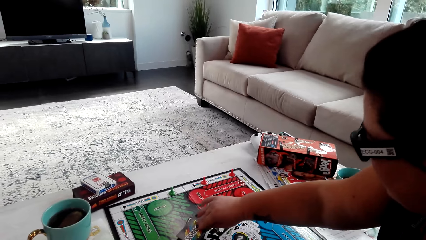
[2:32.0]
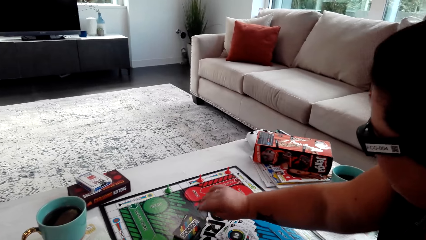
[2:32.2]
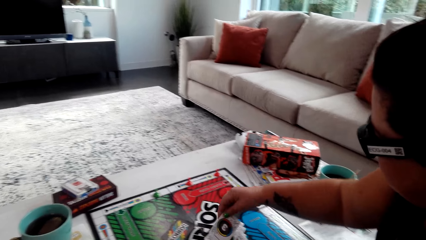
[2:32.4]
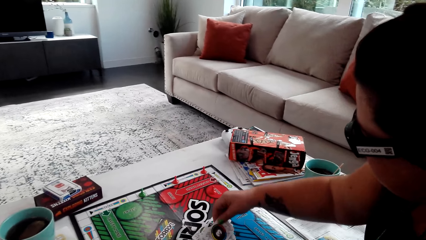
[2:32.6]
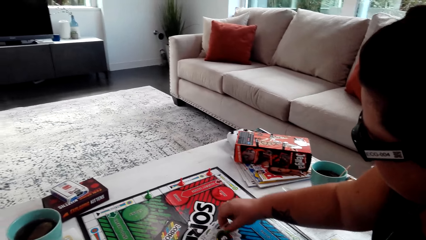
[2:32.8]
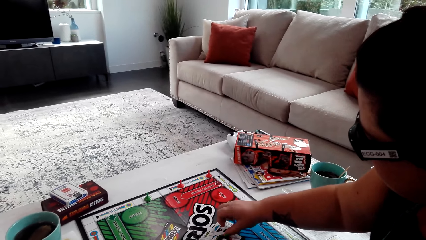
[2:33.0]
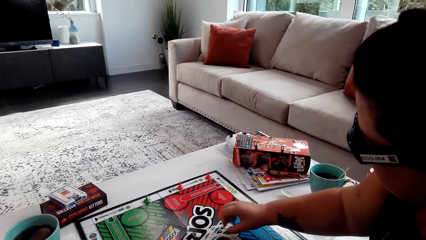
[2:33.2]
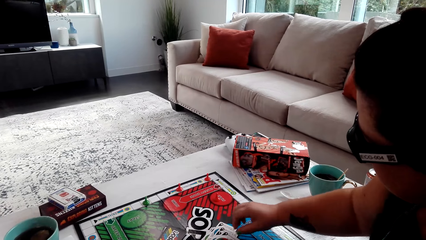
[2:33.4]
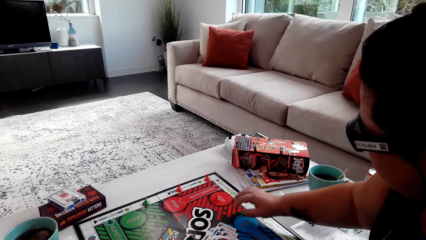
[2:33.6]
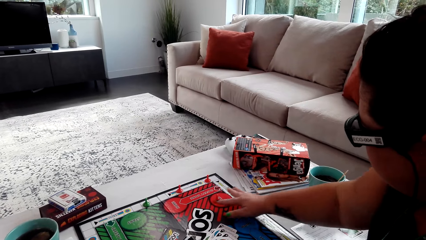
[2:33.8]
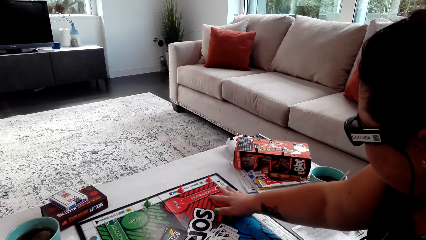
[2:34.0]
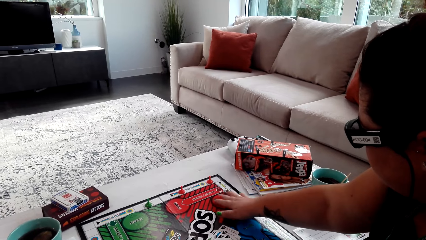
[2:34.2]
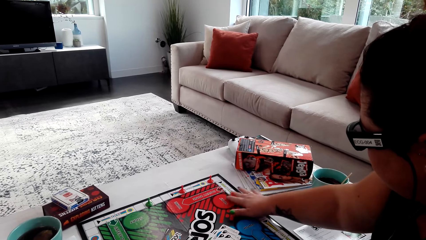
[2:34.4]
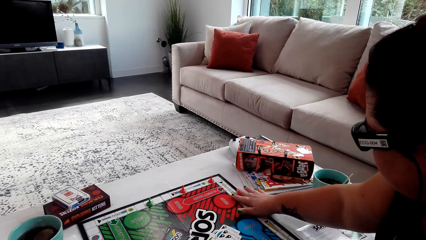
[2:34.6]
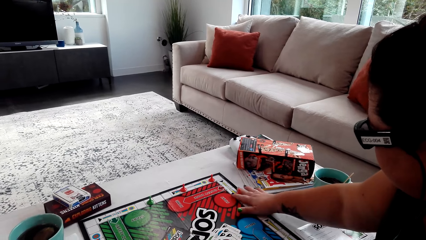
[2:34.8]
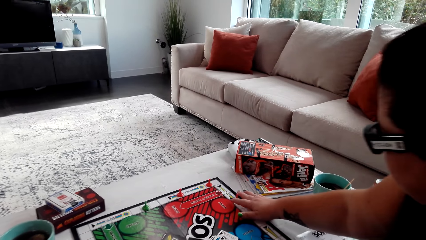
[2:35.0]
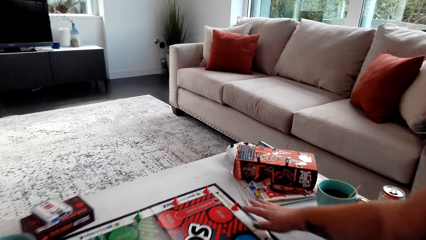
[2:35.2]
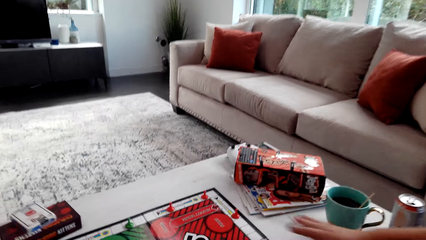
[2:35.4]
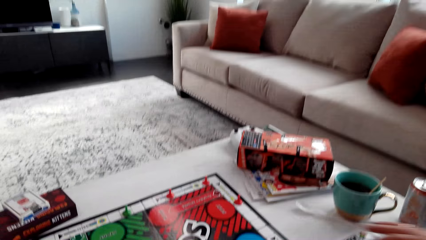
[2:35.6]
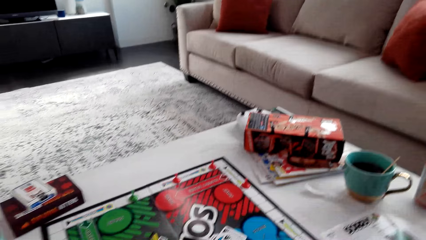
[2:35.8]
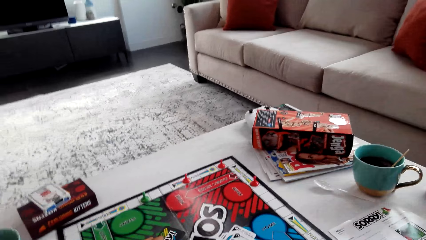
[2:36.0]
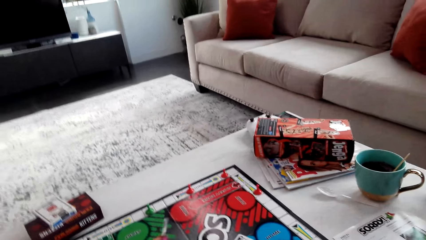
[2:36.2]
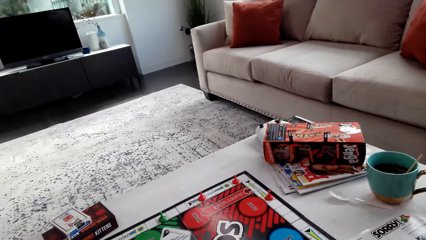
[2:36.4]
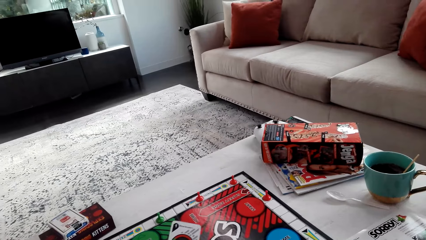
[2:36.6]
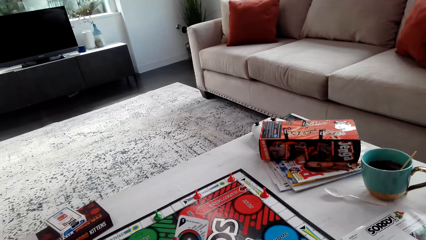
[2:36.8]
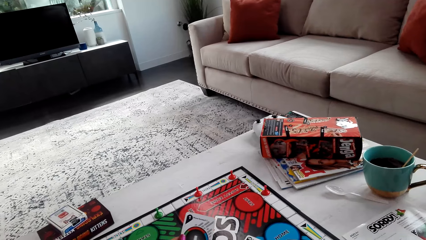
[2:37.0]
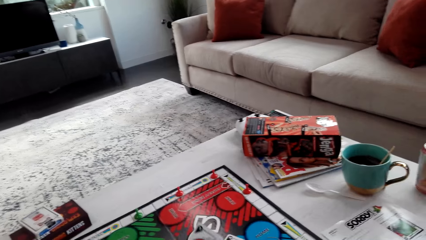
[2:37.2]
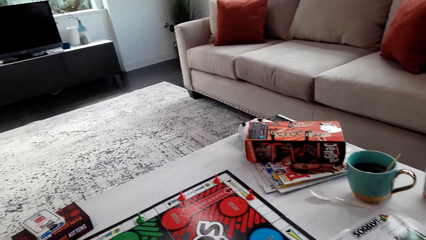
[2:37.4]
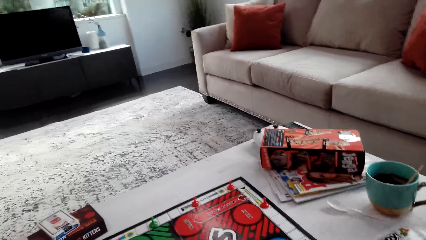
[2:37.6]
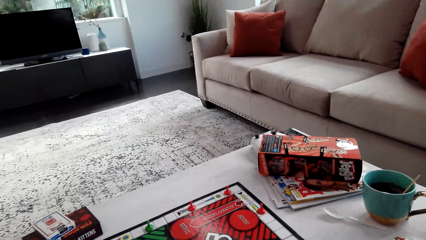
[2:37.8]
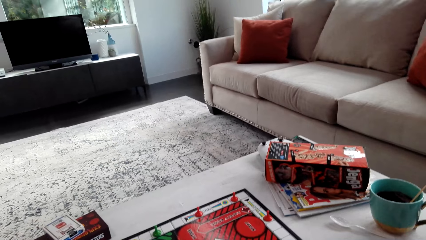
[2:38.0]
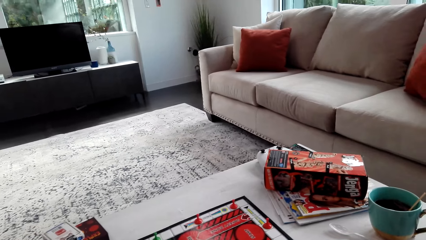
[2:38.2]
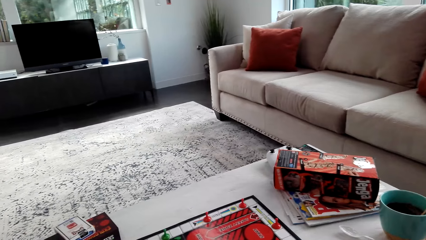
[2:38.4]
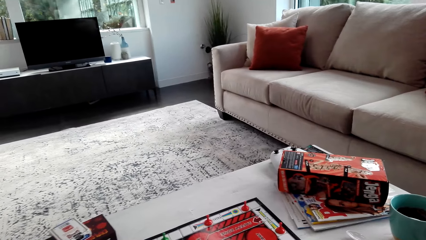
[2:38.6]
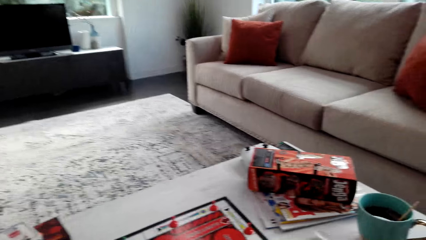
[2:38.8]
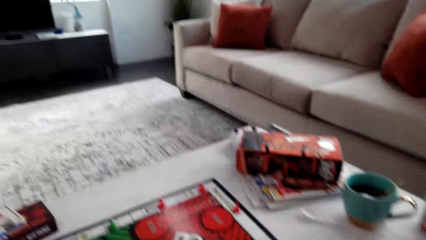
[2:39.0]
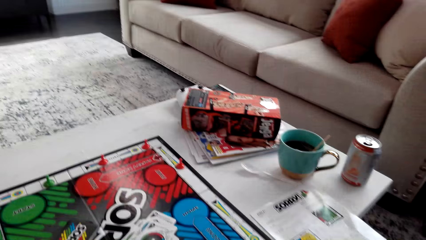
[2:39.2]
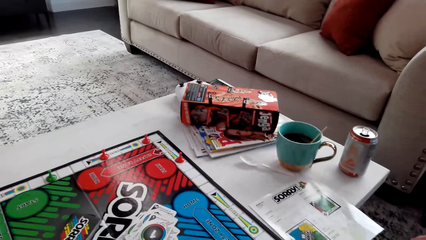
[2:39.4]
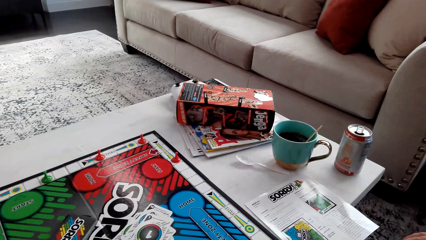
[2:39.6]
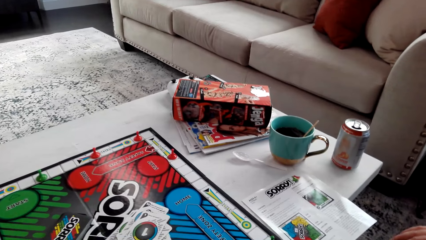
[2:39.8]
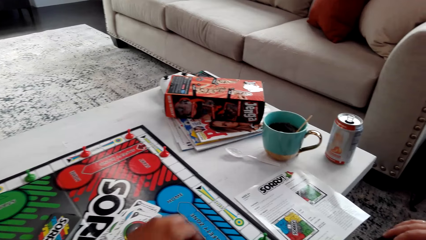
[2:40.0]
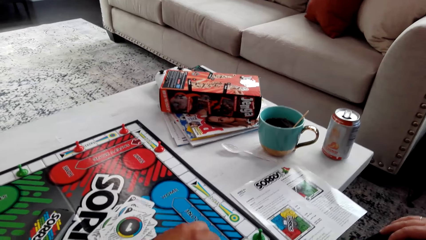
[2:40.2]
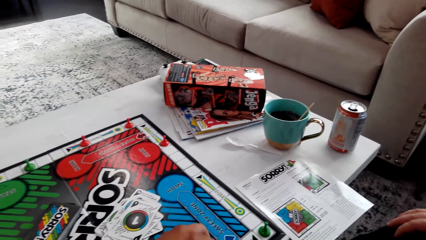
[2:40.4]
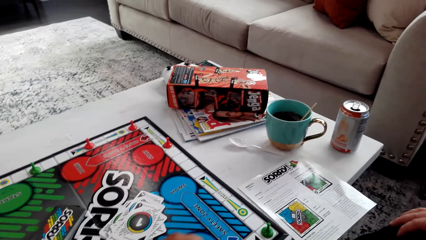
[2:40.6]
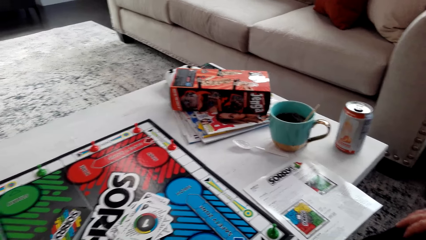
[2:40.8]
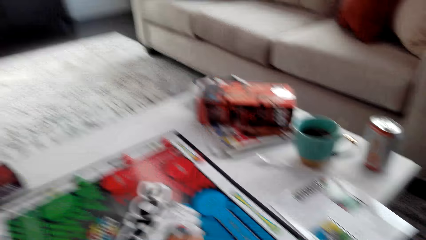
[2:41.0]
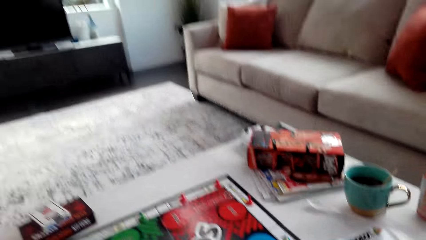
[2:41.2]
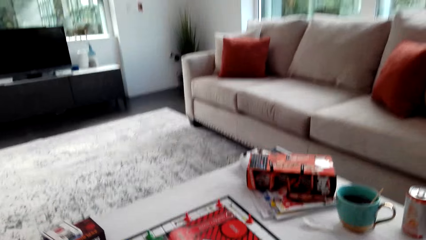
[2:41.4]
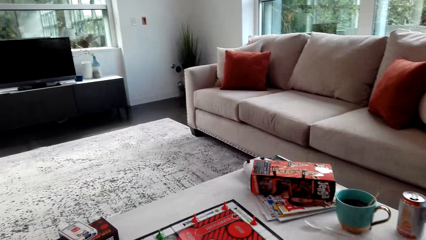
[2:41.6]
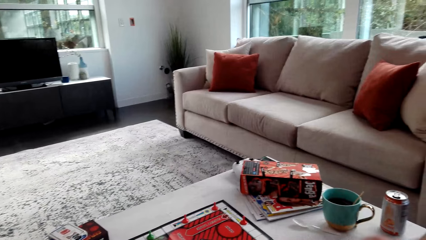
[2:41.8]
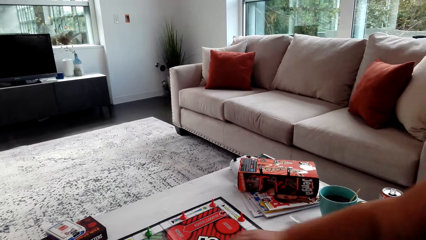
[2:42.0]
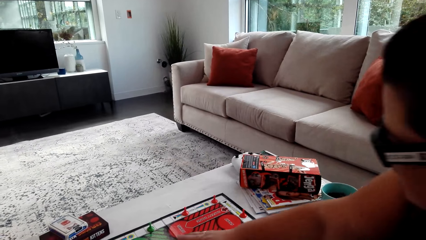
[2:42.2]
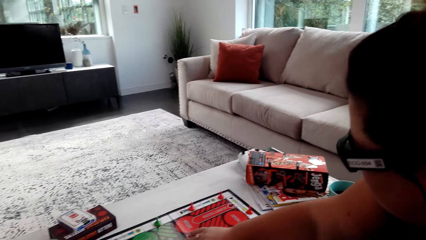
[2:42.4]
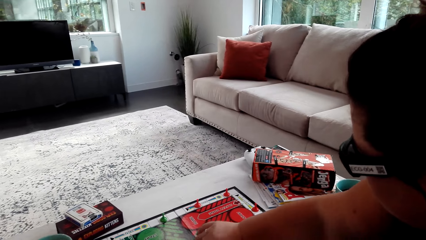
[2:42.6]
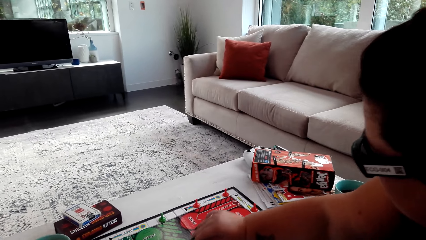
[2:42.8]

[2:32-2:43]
The woman picks up the card, turns the sorry game card, puts the card down, and moves the pawn on the board. The camera wearer picks up the sorry game card. They drop the sorry game card on the table.

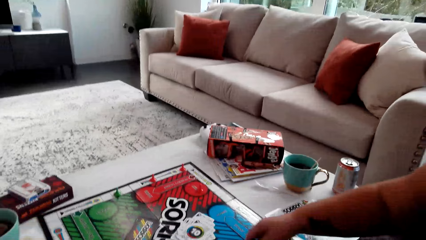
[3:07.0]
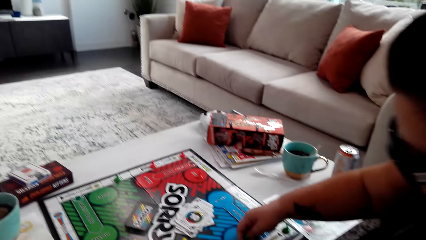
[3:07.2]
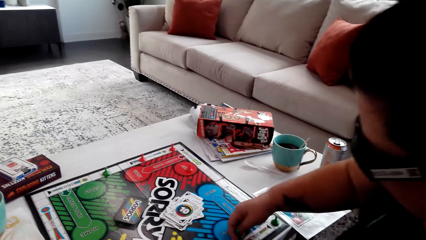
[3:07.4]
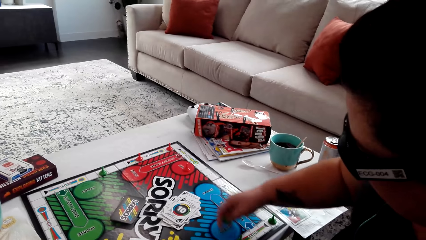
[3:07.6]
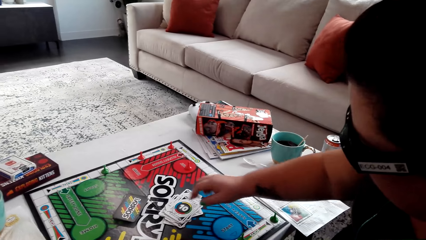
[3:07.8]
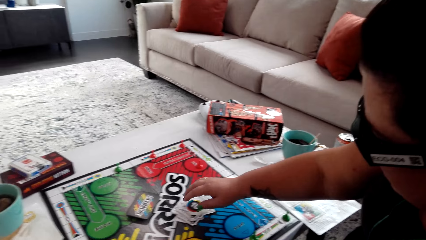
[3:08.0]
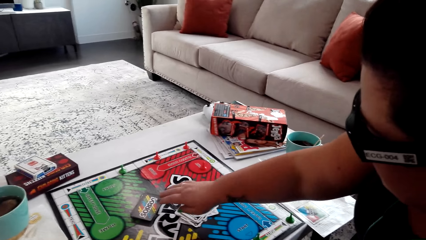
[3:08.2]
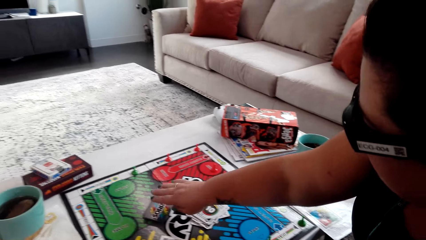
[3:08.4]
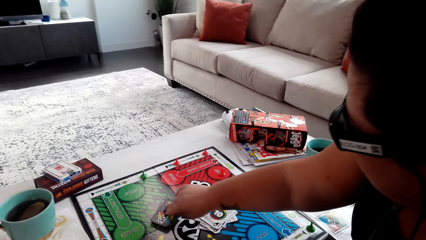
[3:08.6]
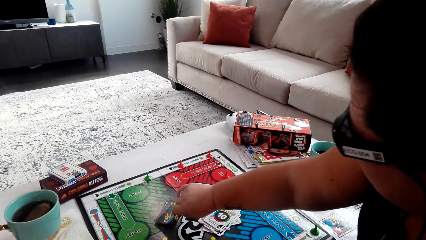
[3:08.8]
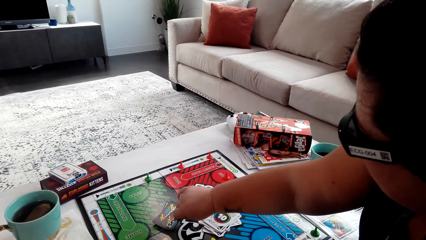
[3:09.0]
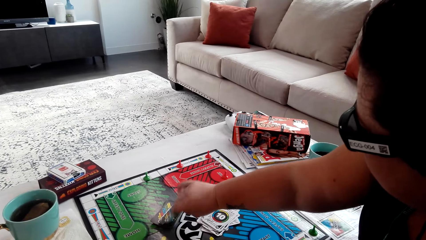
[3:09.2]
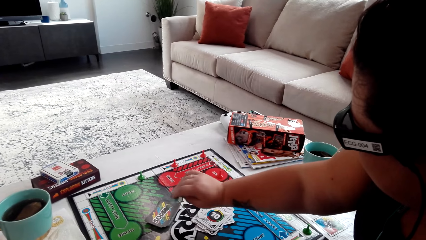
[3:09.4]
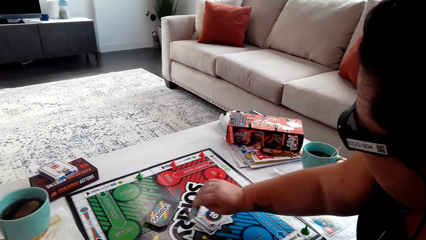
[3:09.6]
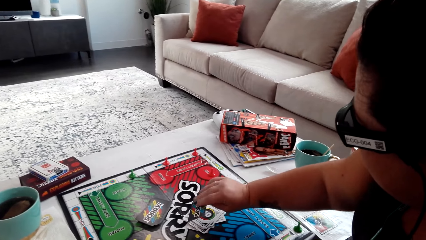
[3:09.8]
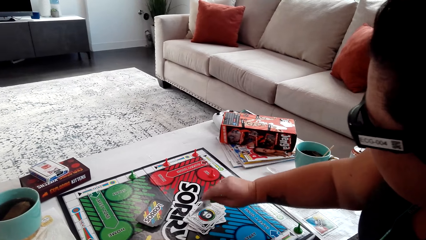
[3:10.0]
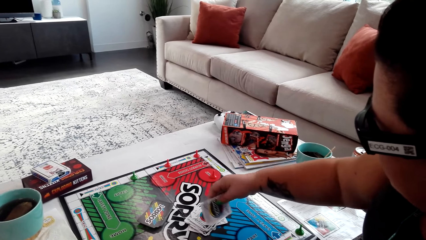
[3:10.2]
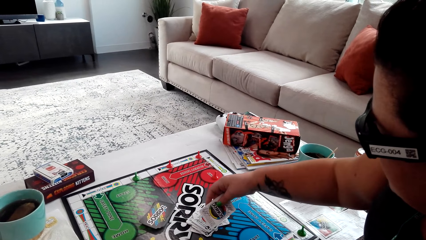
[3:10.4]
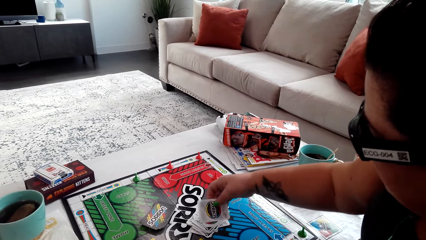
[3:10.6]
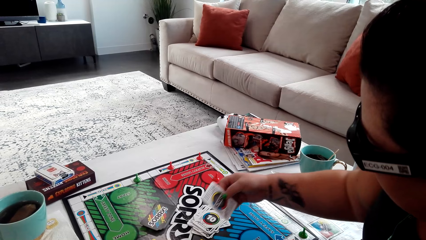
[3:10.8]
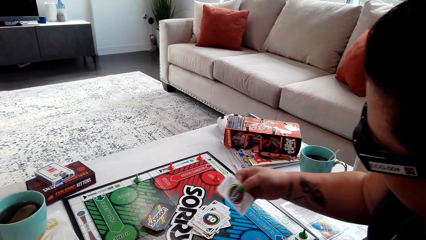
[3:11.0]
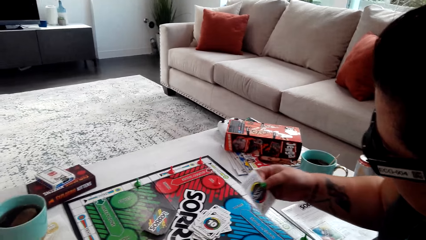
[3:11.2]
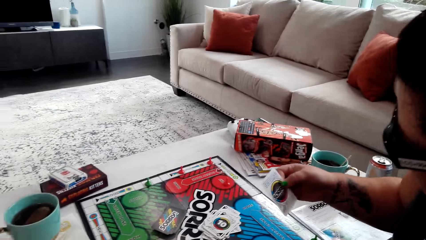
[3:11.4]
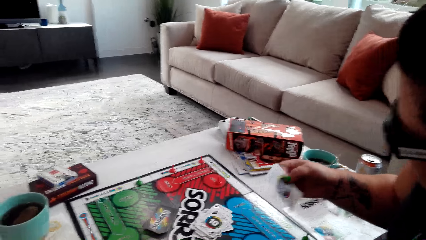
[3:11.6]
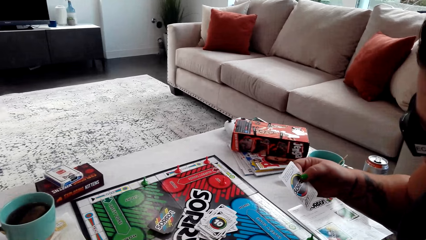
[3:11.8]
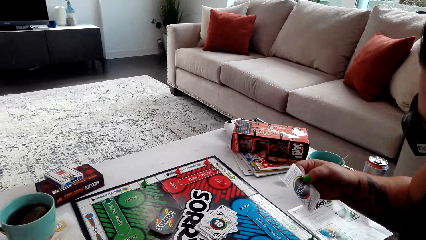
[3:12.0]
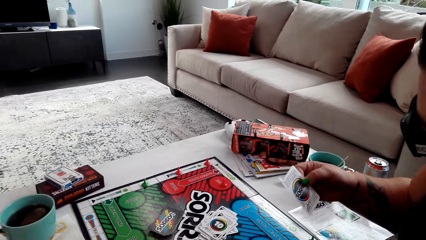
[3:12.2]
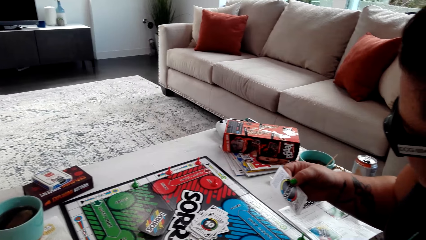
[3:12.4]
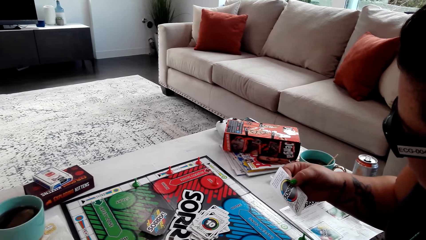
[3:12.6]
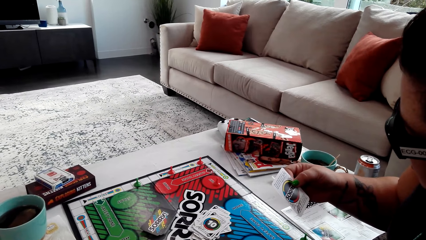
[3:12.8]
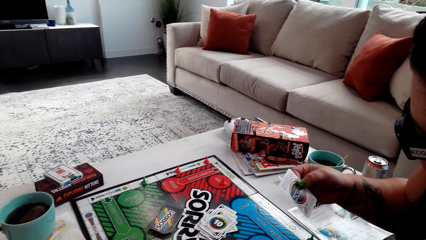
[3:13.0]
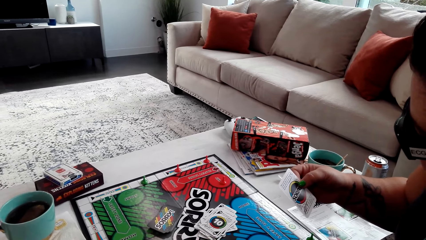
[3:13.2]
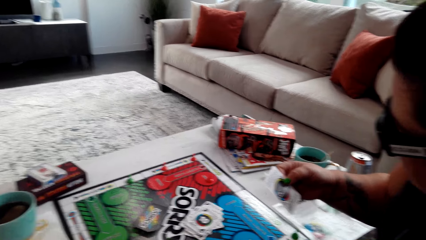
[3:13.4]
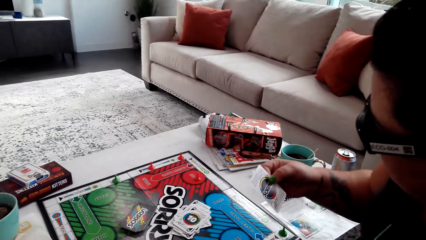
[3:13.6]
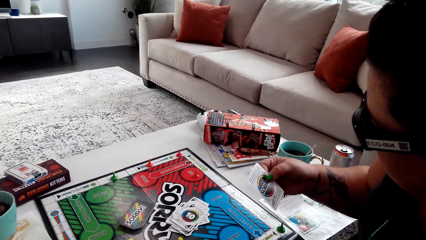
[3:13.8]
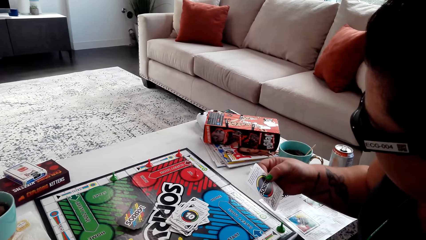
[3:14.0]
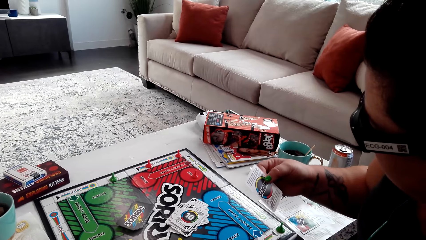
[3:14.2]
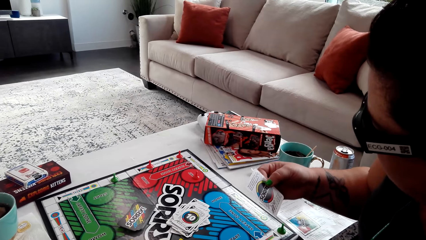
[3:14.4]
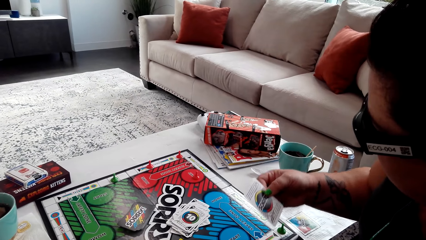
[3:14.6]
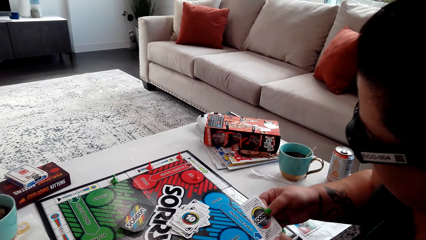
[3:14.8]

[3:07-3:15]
The woman picks up the sorry game card from the table. She reads the sorry game card.
